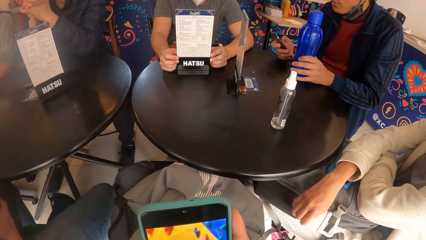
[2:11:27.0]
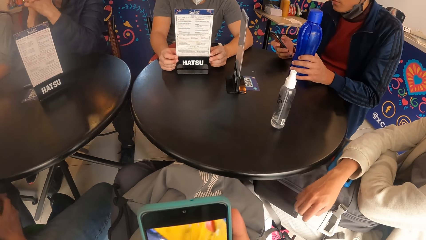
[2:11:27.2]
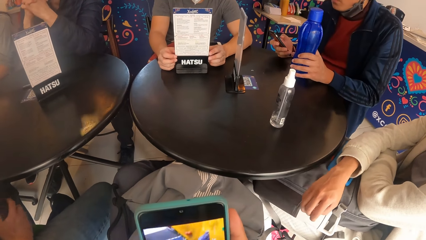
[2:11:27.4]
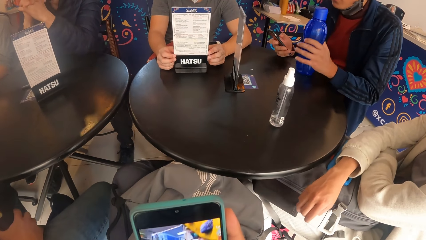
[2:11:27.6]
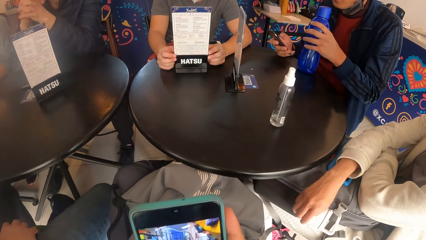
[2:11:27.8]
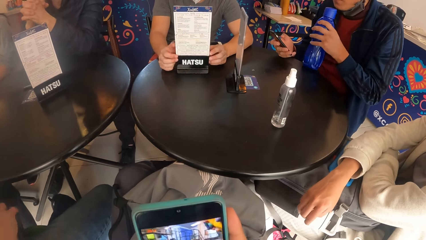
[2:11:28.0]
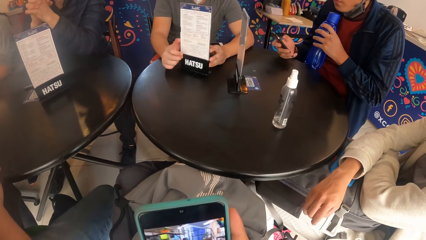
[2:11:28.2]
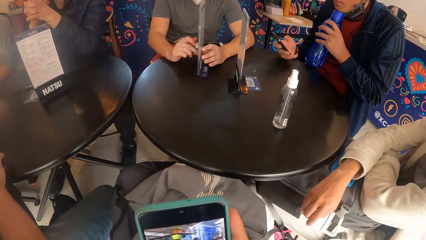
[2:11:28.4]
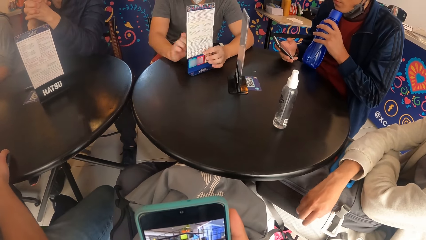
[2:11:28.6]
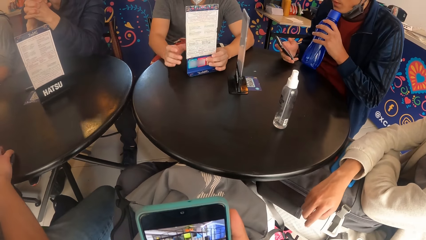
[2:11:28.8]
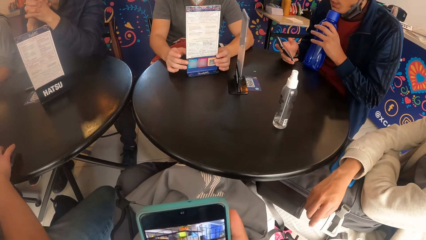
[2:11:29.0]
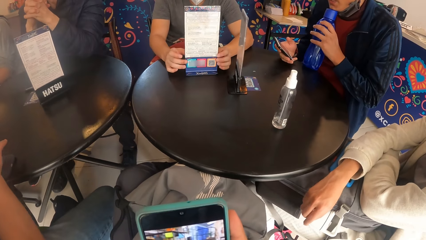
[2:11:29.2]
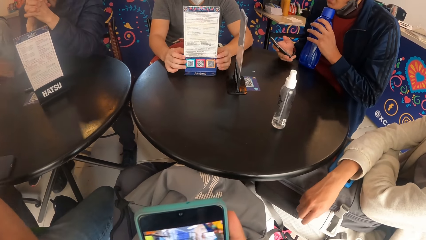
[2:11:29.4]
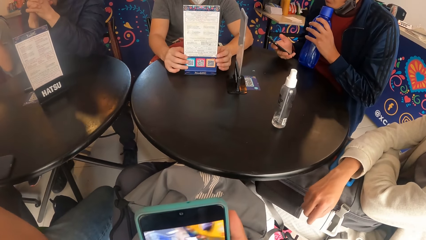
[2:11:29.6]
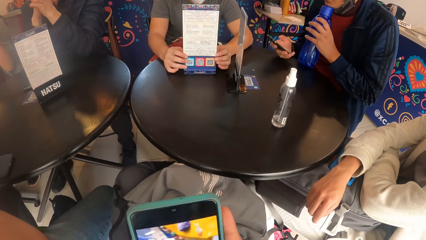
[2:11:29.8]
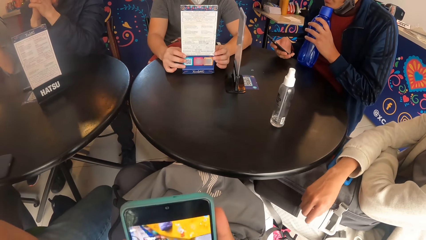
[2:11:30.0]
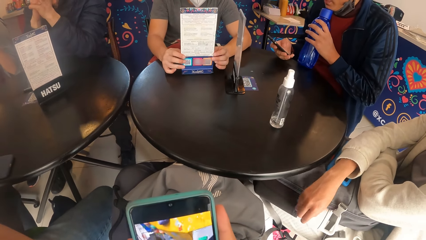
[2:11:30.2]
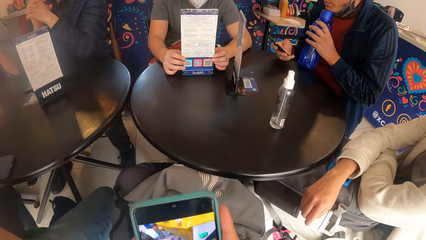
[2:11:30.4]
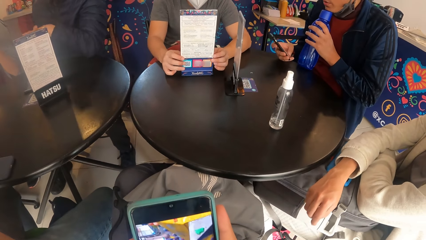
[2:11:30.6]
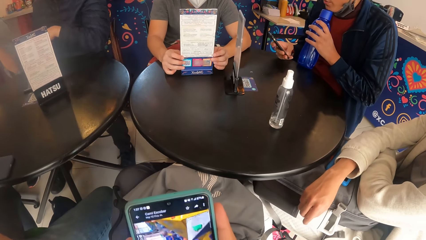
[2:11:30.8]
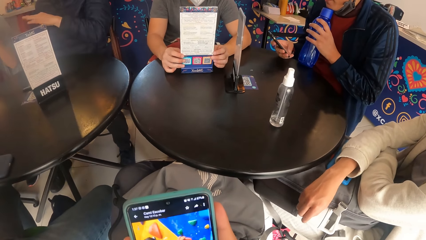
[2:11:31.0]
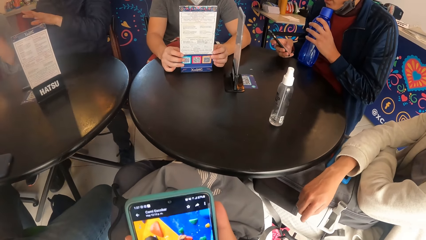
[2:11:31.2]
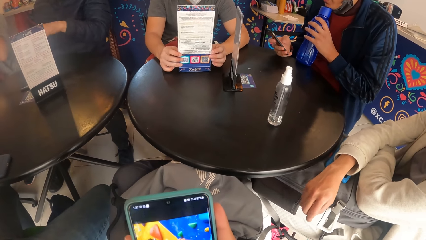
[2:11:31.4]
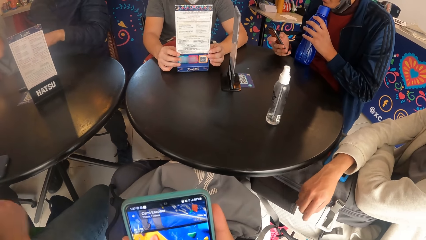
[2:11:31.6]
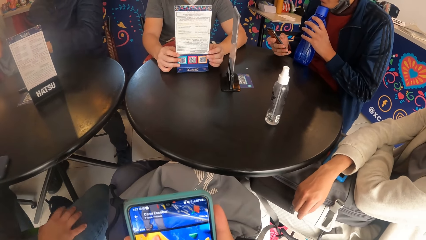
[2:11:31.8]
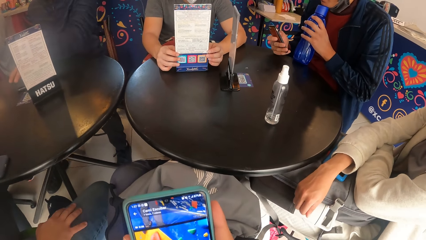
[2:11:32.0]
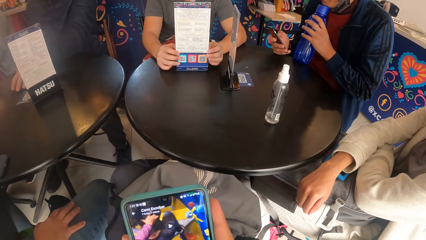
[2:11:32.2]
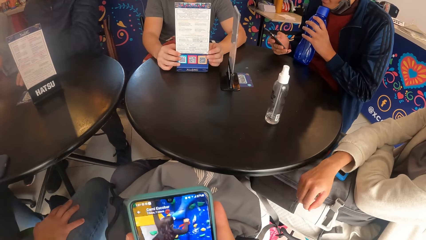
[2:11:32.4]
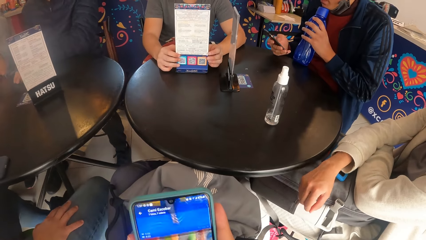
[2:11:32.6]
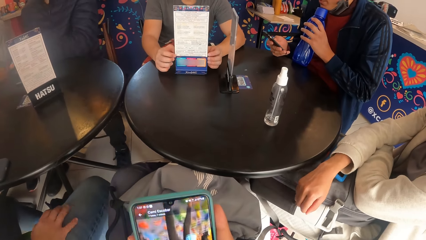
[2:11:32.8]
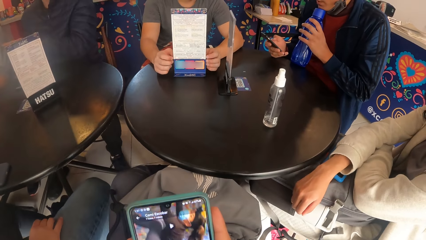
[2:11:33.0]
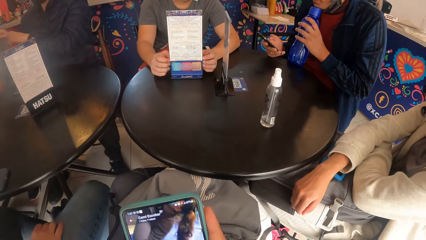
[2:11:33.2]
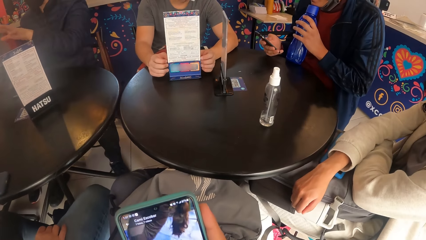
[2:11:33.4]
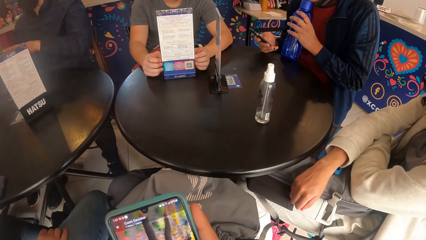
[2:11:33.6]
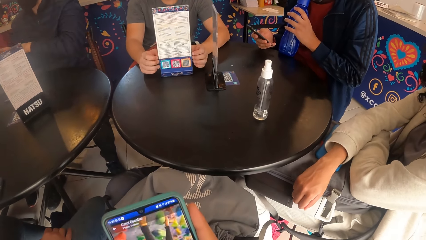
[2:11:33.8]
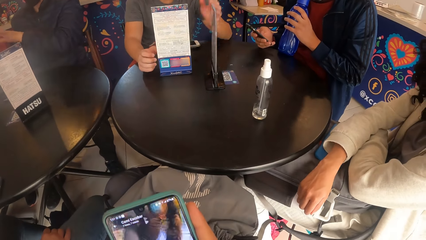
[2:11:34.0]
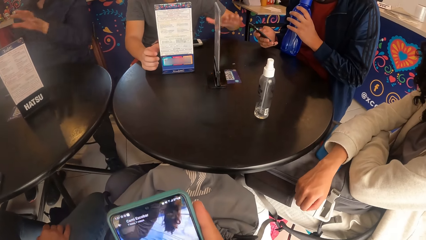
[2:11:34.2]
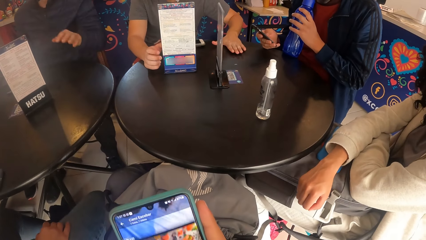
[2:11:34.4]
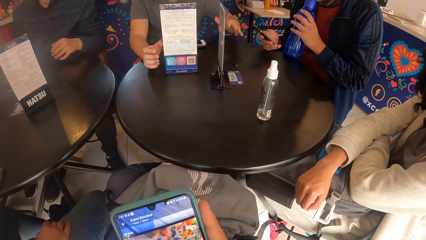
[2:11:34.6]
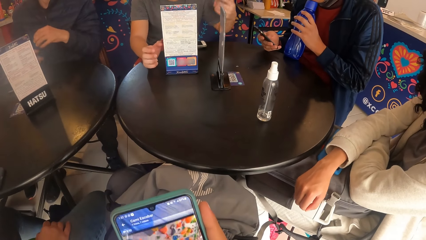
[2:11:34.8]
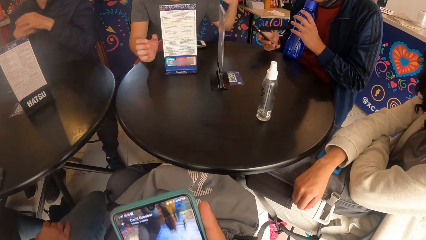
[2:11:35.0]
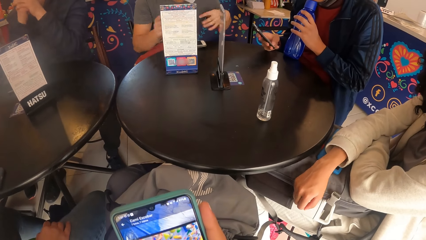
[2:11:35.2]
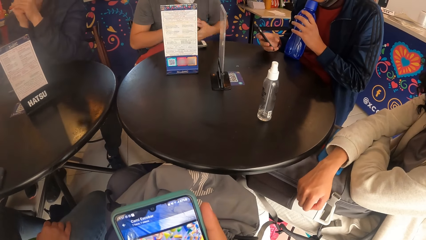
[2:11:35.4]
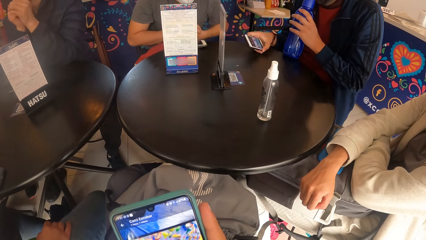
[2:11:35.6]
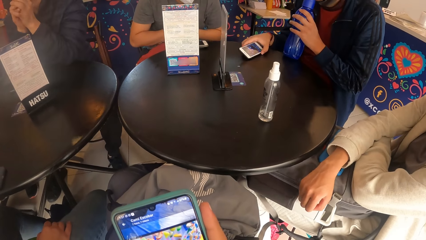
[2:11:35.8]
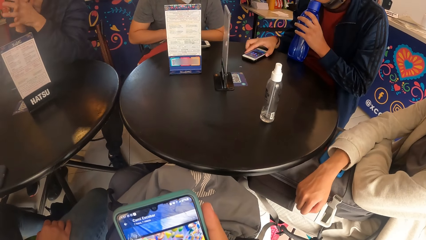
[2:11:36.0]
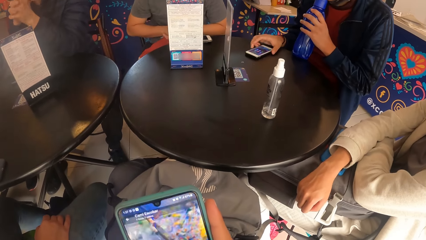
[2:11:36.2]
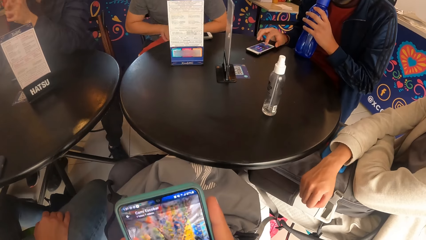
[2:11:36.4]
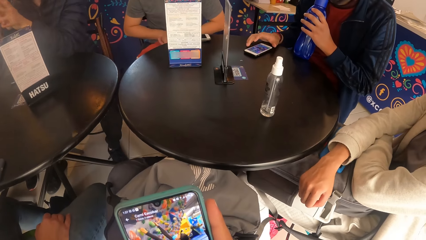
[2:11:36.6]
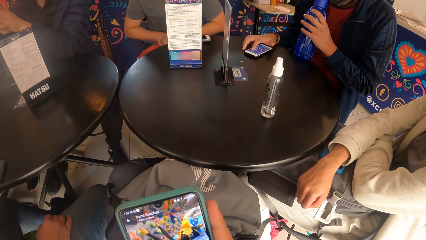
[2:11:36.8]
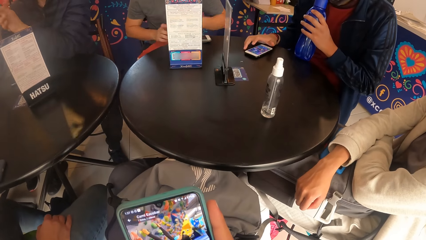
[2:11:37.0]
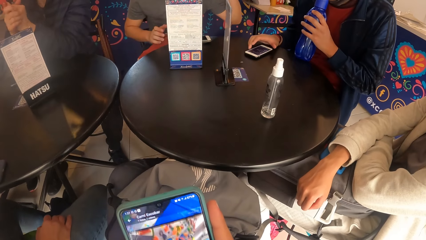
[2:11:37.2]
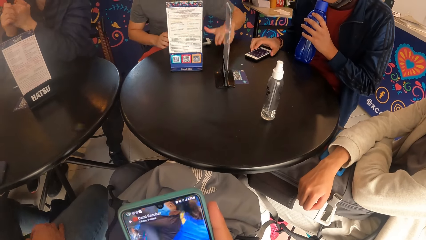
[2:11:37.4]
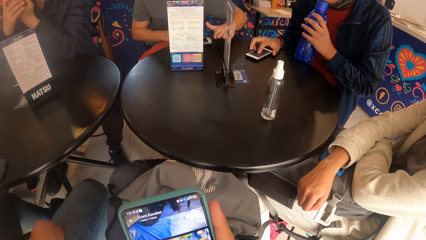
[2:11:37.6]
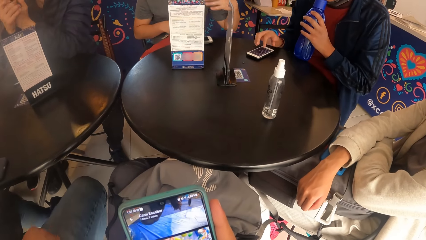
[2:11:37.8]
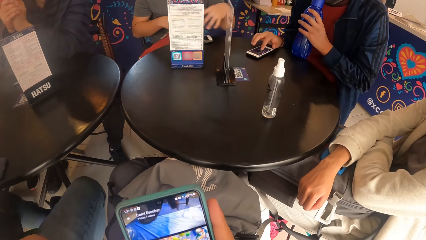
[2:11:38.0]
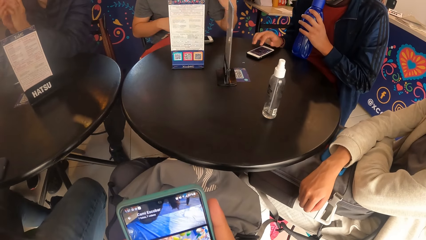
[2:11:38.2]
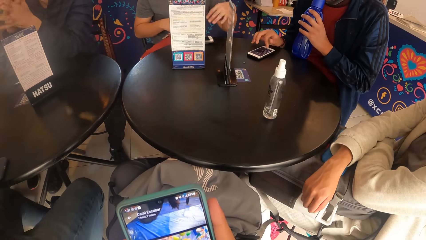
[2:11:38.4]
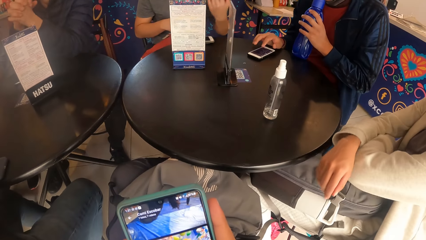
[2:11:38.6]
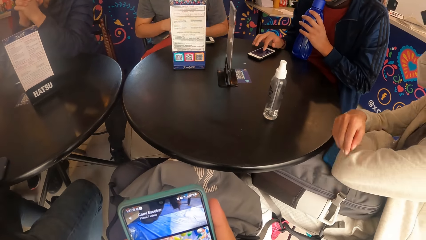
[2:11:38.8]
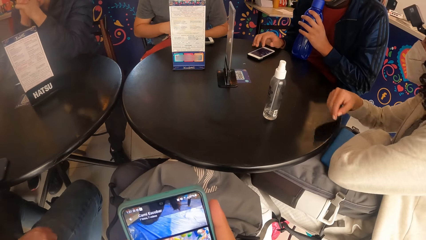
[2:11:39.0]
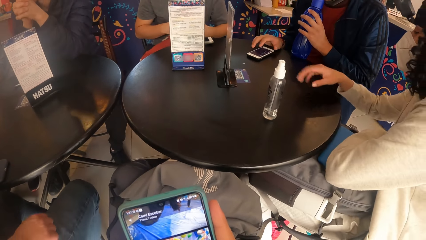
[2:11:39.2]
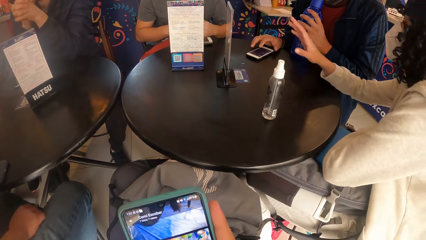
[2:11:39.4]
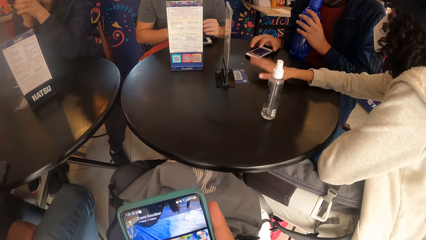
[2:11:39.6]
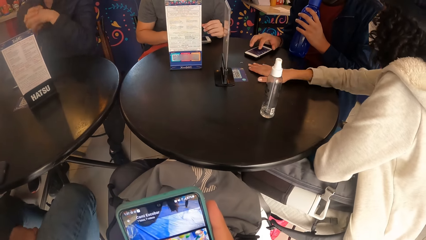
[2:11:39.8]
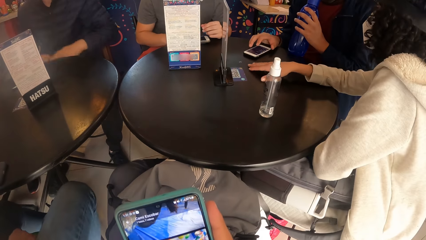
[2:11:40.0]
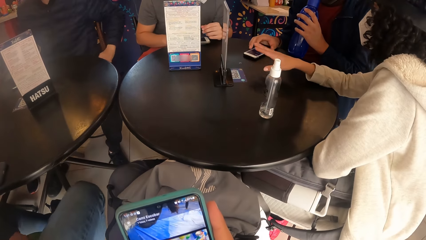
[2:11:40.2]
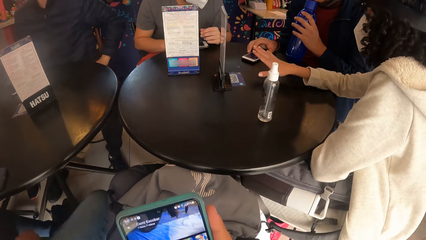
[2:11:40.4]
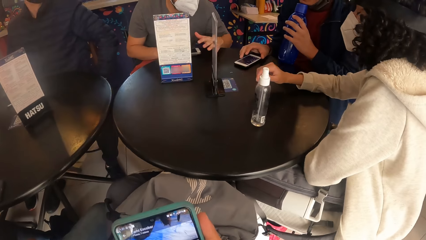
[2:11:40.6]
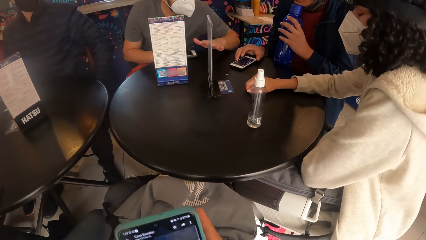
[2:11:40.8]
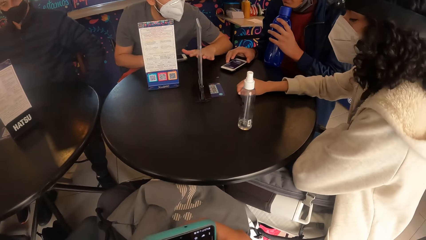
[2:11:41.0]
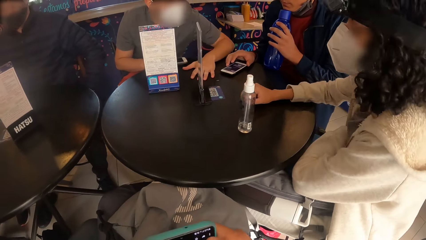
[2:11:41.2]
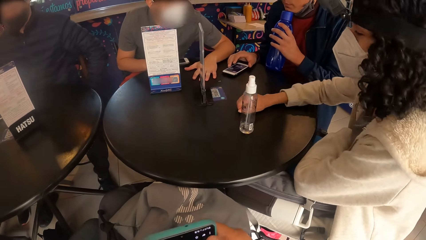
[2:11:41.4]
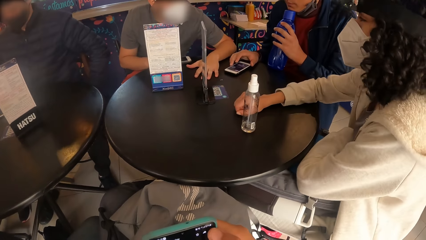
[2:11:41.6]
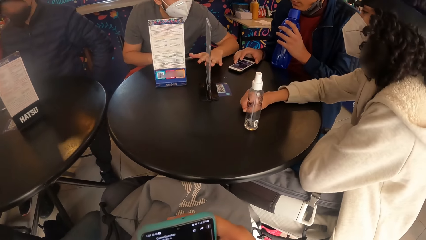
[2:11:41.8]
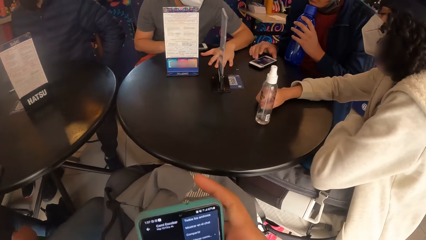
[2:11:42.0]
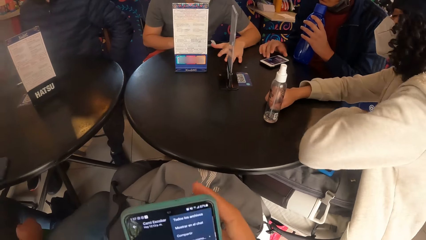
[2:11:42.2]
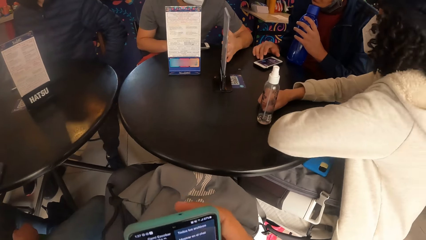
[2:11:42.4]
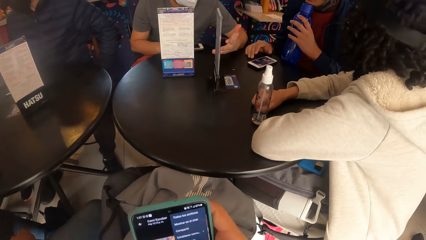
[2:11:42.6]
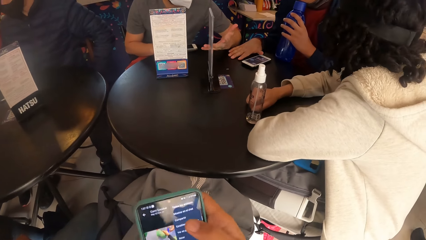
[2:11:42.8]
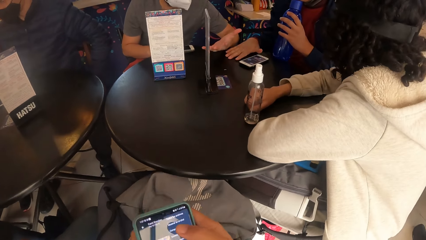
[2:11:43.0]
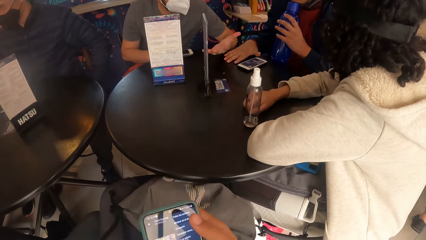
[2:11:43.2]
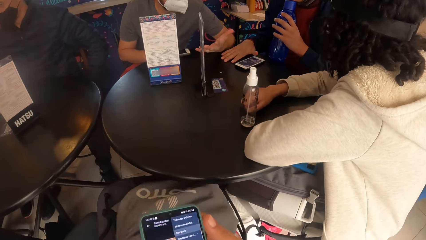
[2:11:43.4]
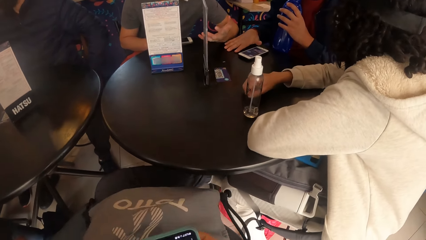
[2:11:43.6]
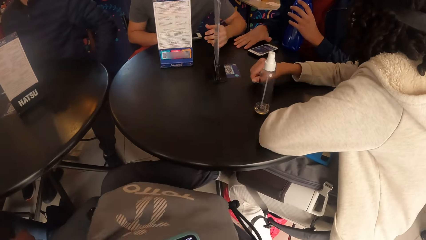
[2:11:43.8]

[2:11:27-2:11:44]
The man places the bottle on his jaw with his left hand. Another man places both hands on the table. The first man drops the phone on the table and operates the phone on the table with his right hand. A third man hits the table with his left hand. The woman hits the table with her right hand and interacts with the third man. The woman puts her left hand on the table.
